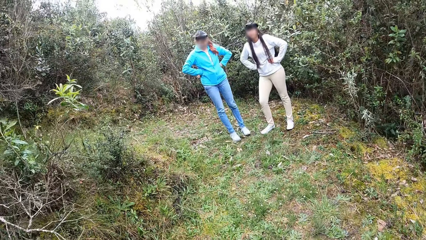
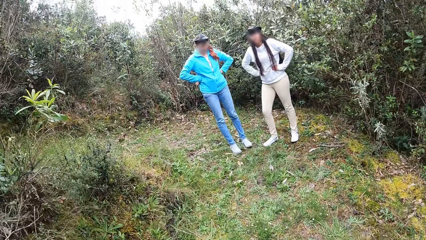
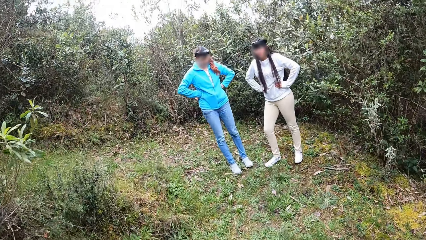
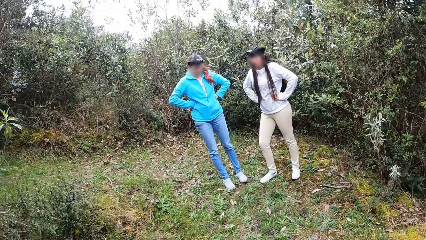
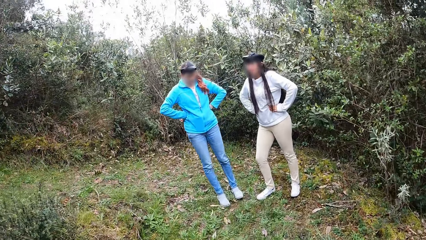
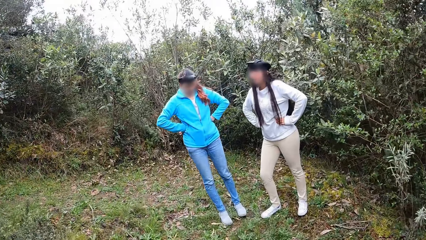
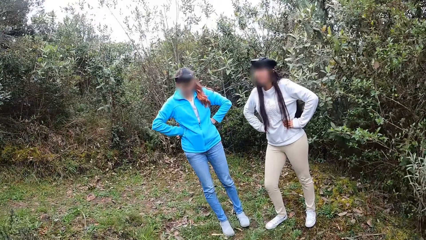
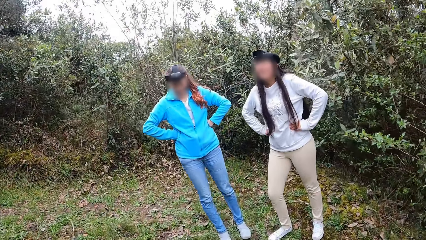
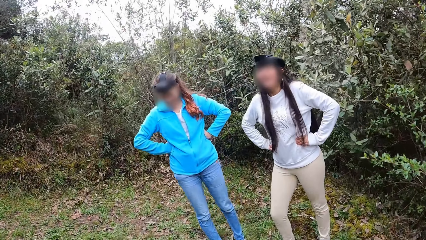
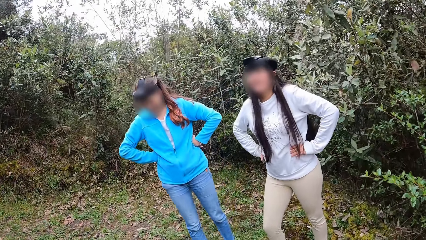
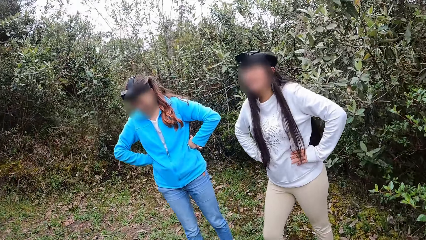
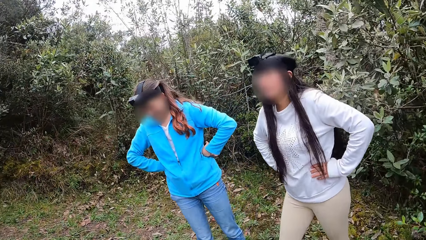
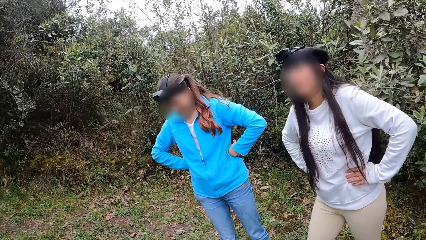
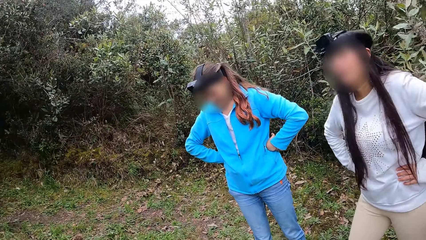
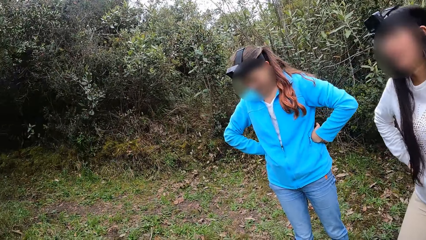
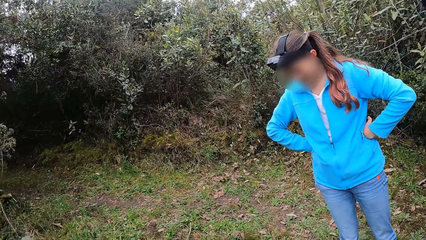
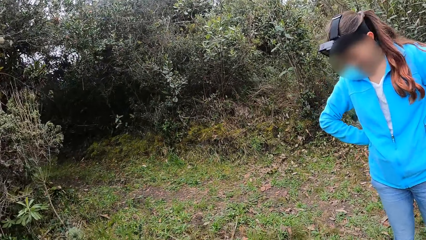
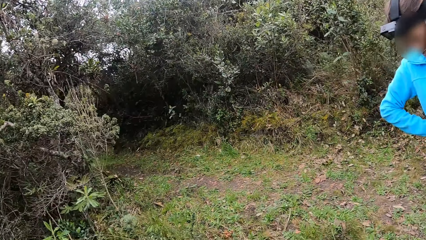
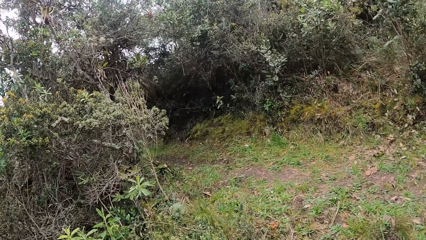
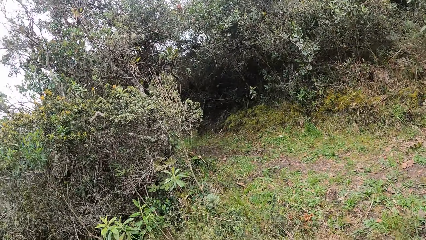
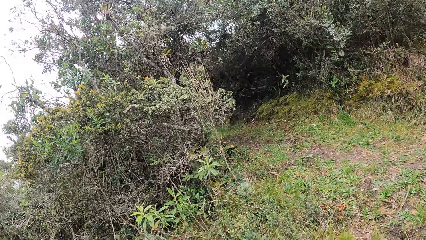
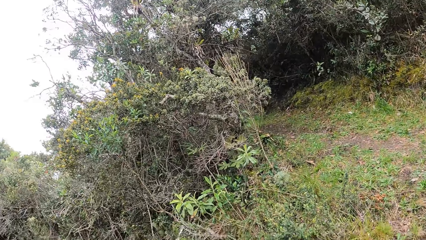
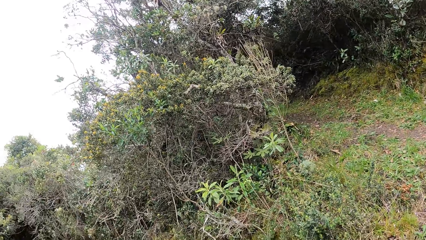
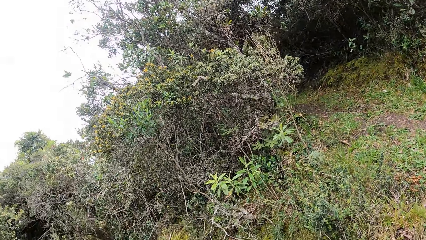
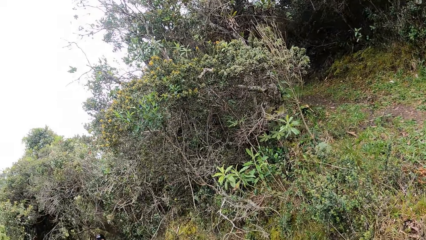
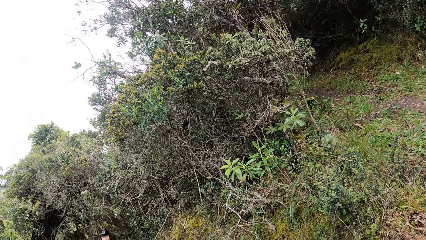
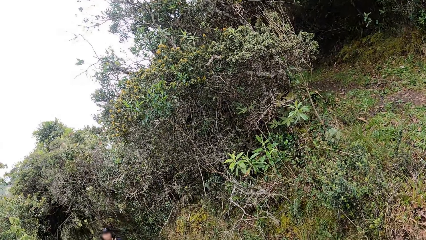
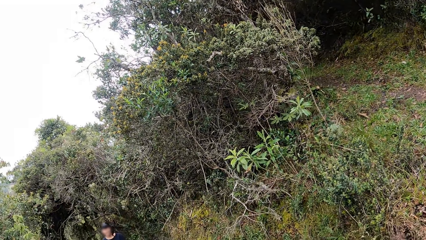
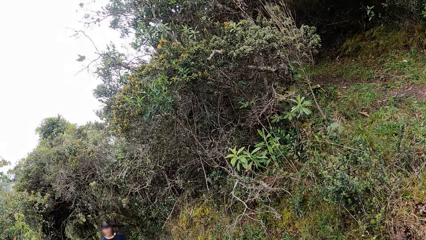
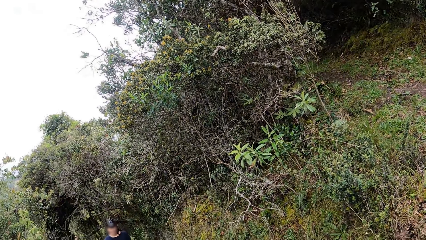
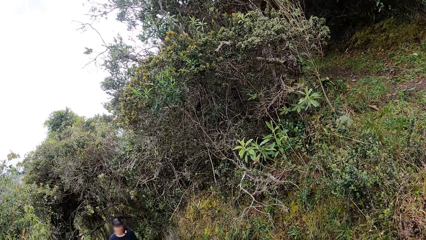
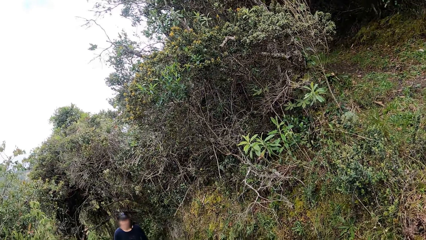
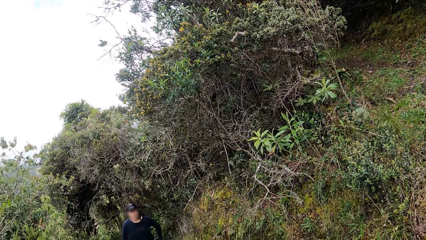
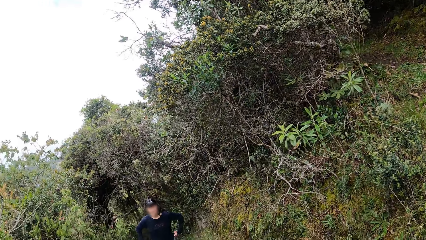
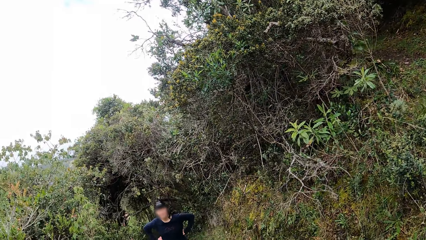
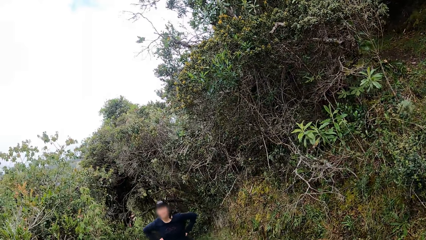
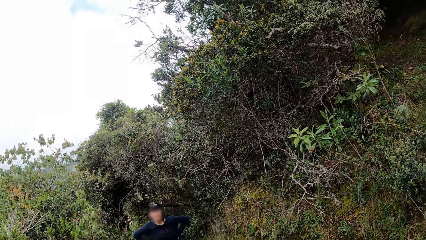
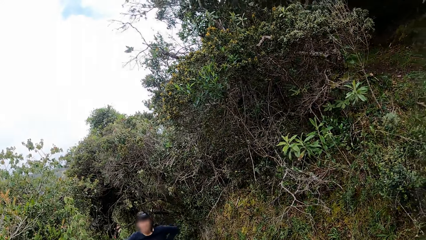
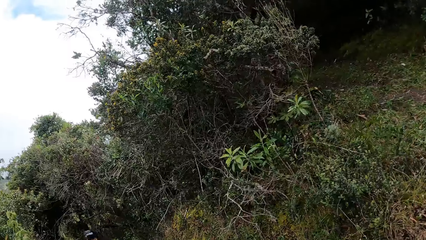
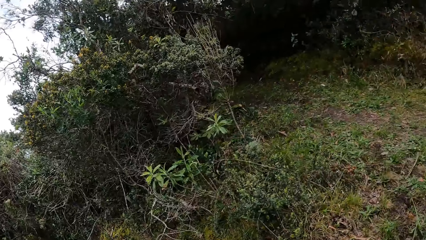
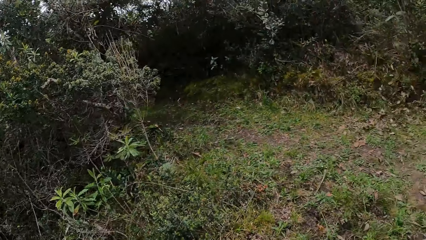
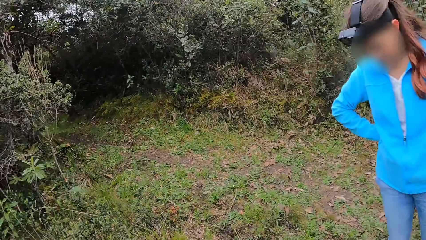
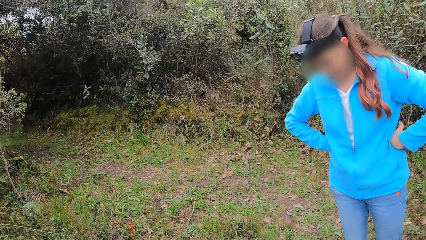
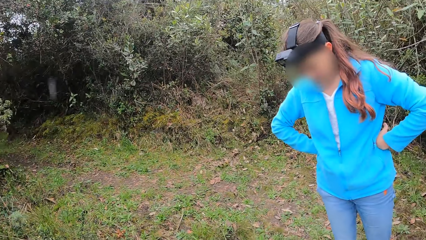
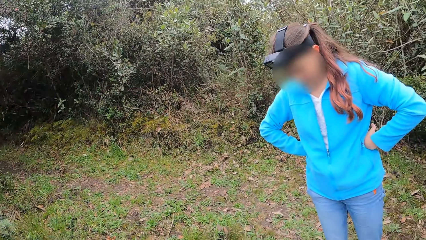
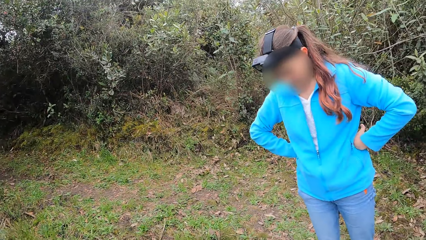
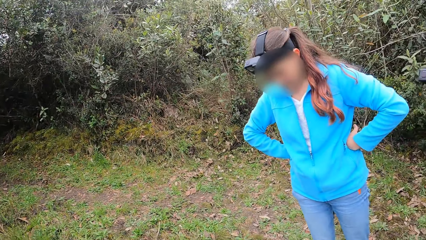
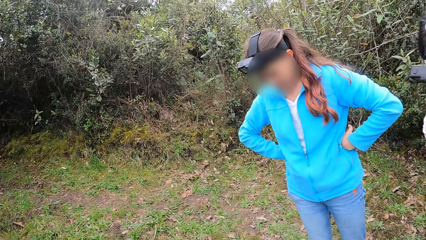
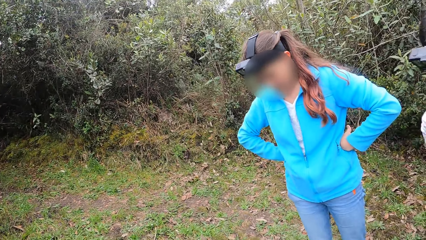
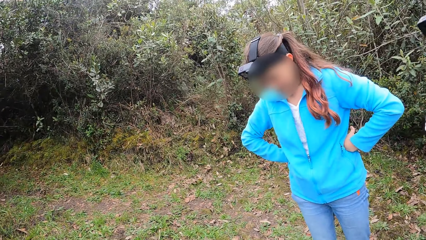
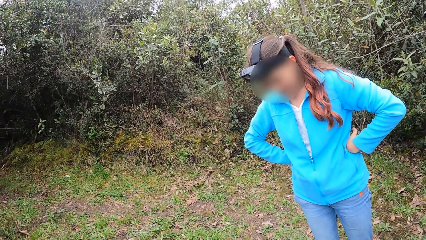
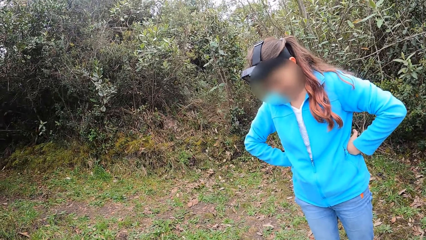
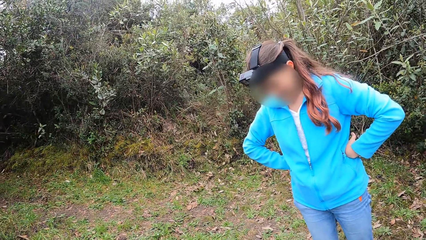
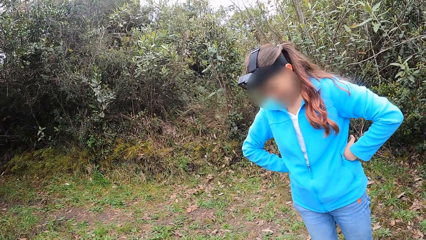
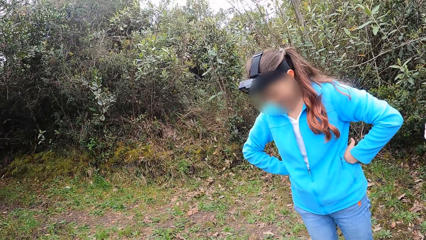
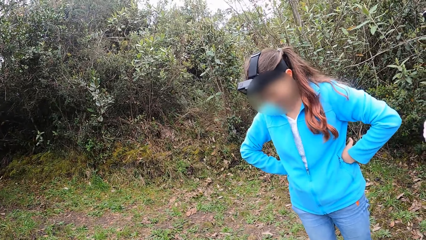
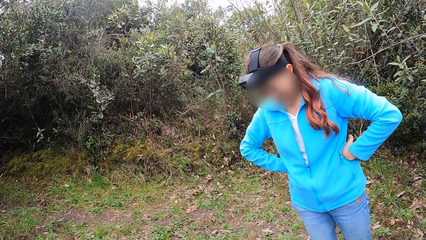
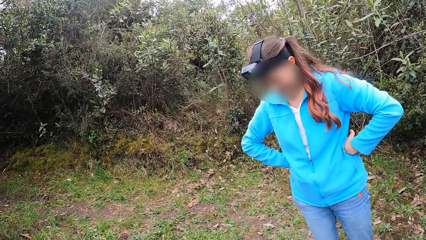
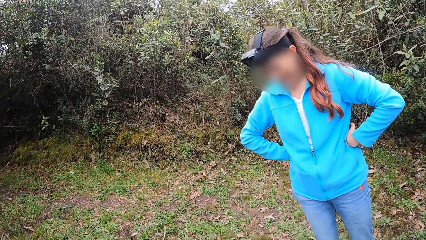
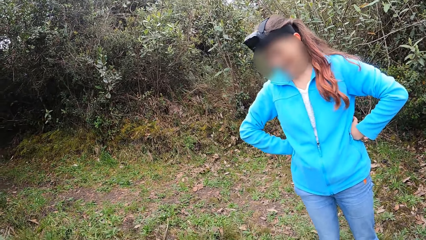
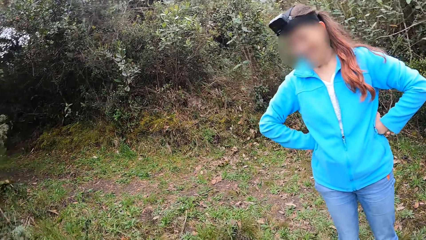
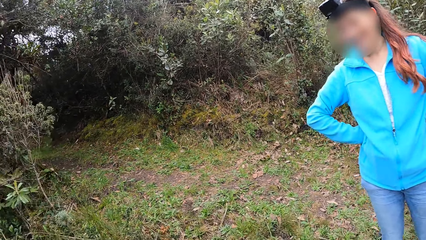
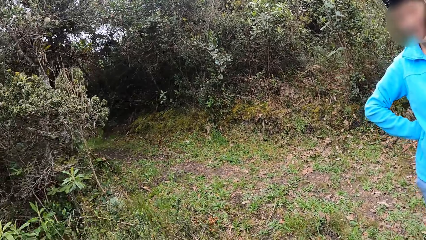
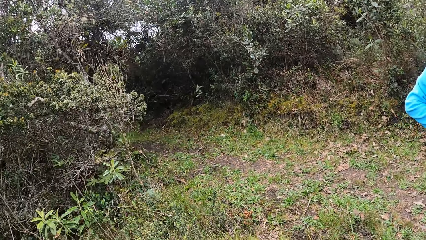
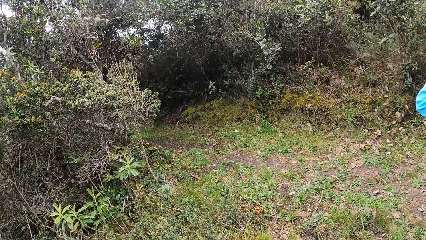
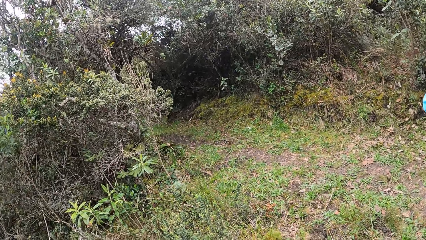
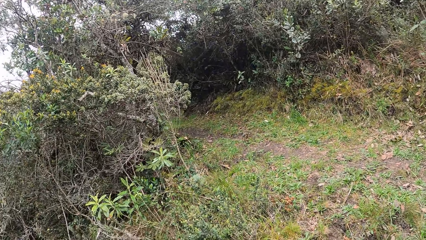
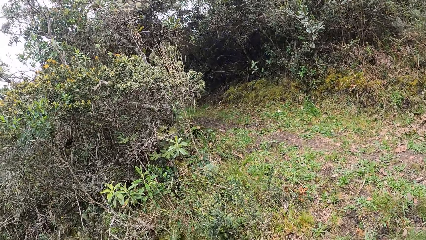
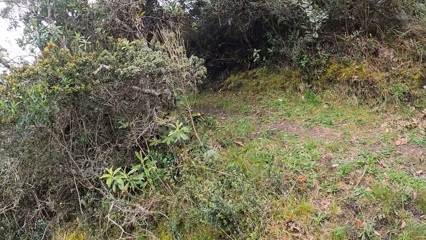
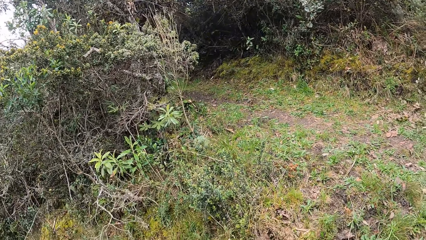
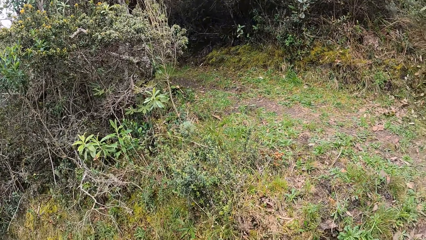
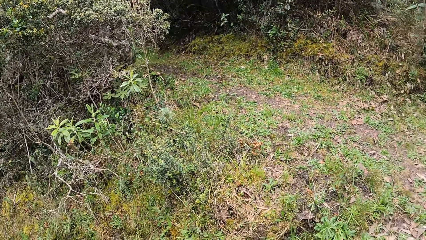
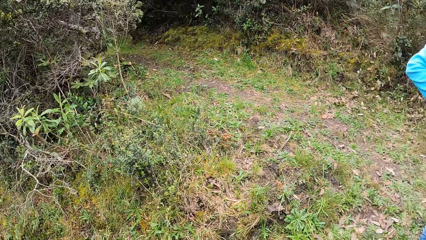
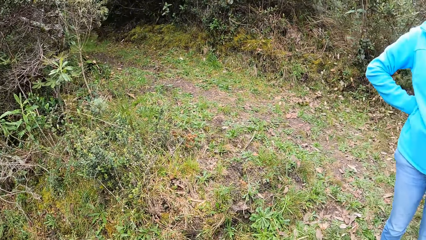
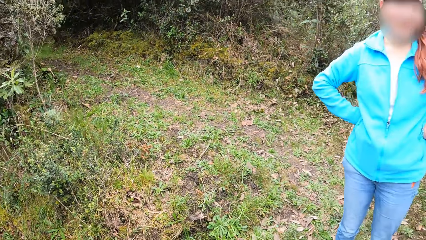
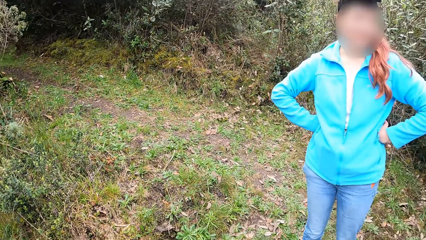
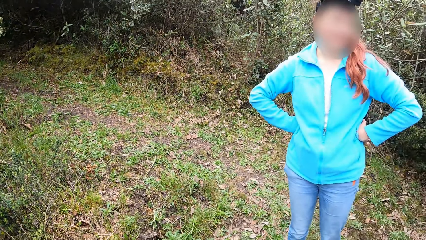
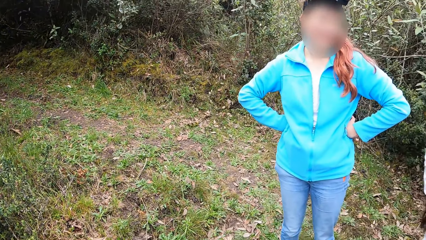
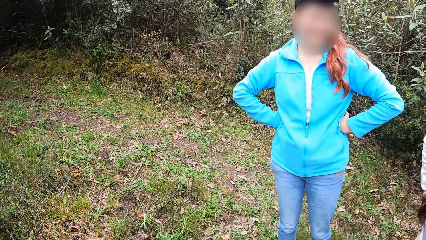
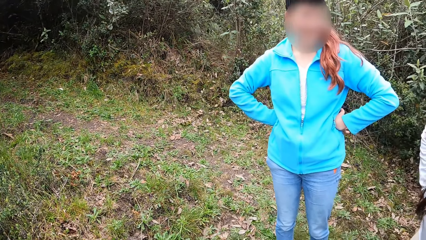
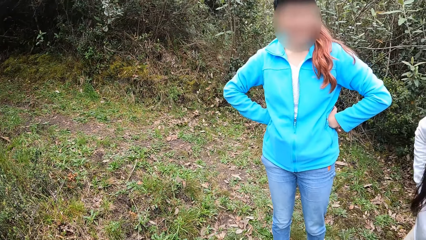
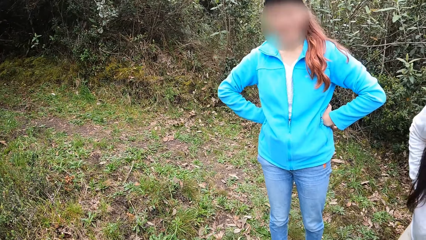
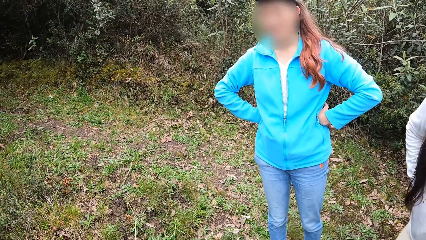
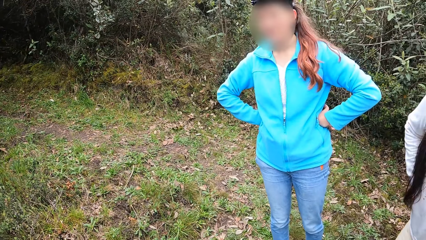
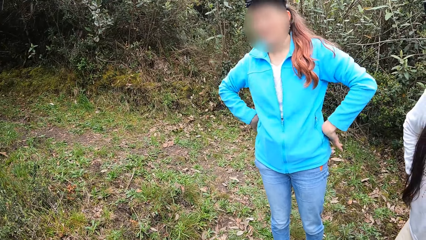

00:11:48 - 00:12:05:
The camera wearer looks around.
